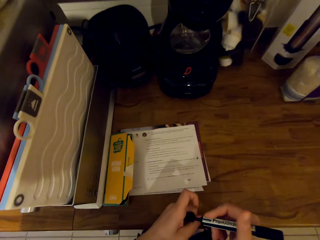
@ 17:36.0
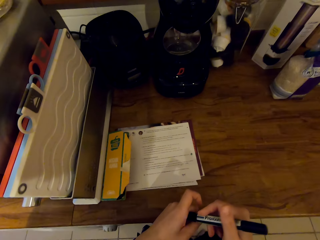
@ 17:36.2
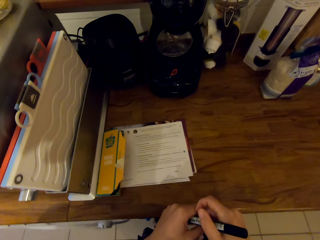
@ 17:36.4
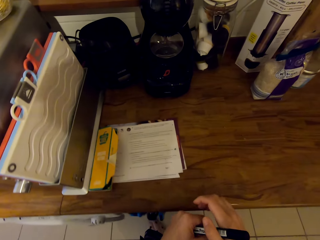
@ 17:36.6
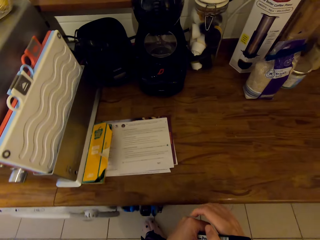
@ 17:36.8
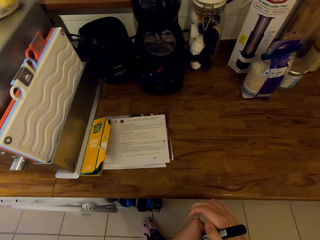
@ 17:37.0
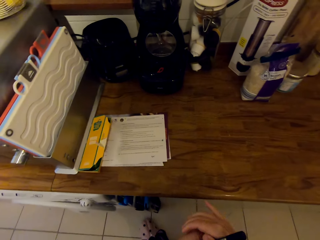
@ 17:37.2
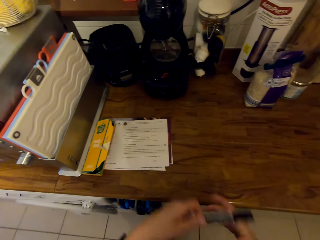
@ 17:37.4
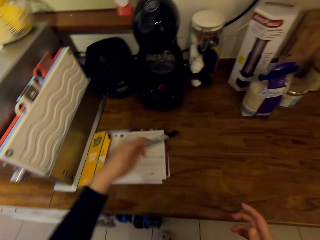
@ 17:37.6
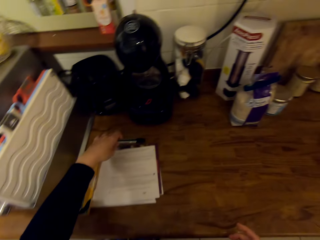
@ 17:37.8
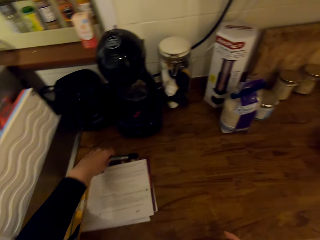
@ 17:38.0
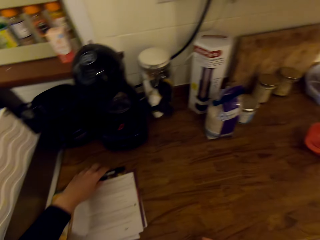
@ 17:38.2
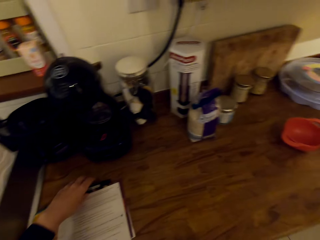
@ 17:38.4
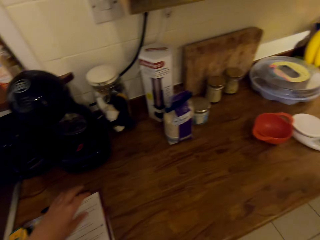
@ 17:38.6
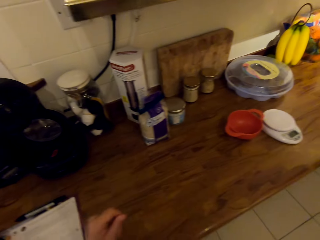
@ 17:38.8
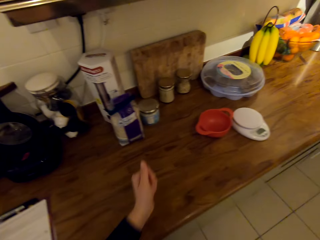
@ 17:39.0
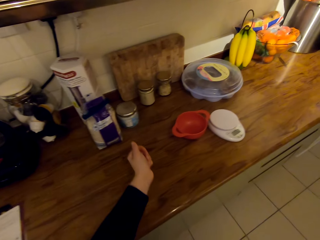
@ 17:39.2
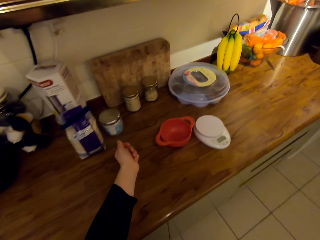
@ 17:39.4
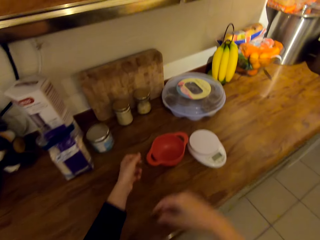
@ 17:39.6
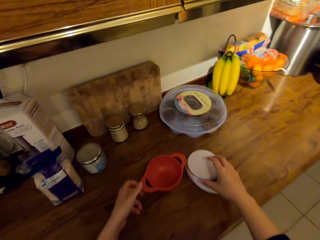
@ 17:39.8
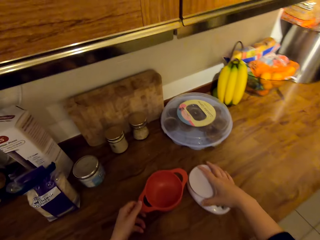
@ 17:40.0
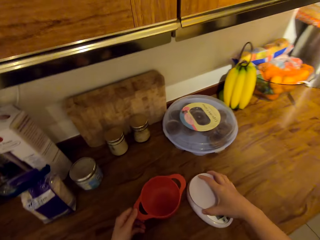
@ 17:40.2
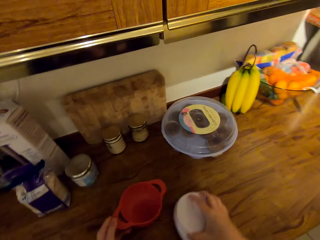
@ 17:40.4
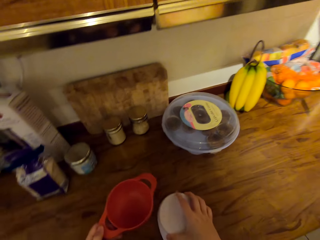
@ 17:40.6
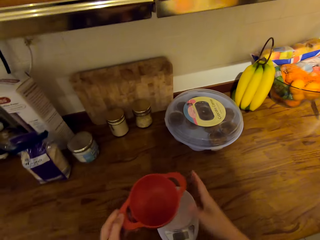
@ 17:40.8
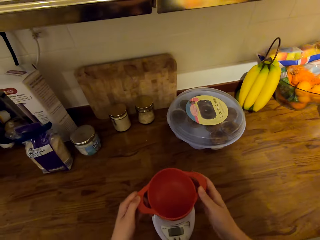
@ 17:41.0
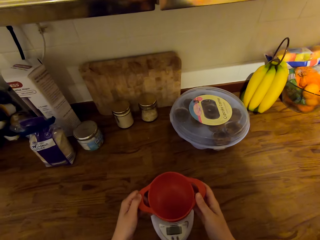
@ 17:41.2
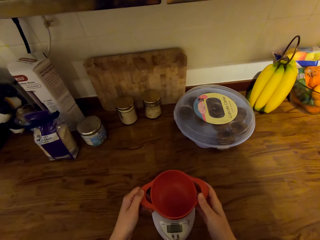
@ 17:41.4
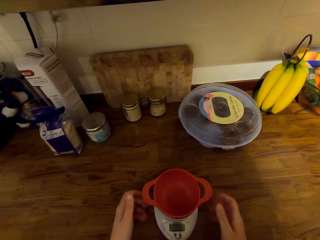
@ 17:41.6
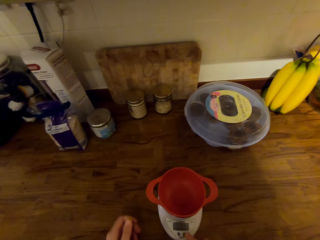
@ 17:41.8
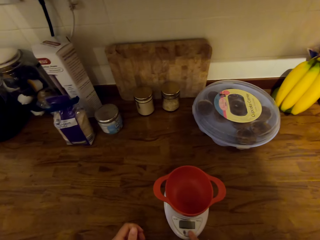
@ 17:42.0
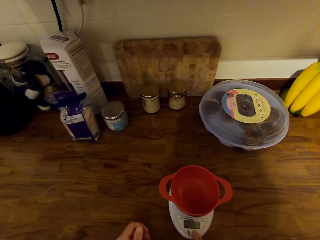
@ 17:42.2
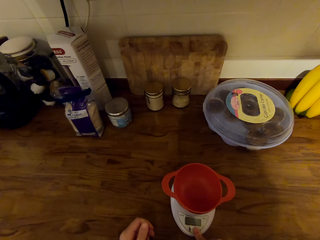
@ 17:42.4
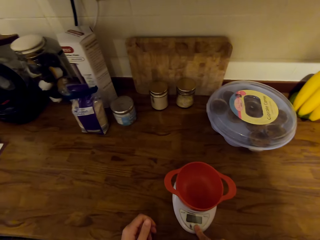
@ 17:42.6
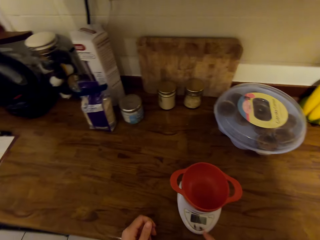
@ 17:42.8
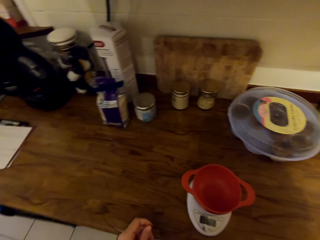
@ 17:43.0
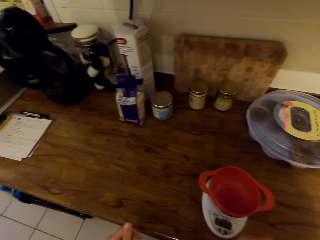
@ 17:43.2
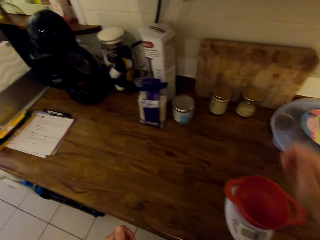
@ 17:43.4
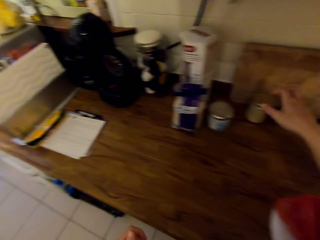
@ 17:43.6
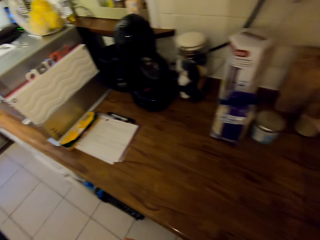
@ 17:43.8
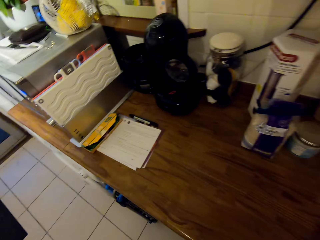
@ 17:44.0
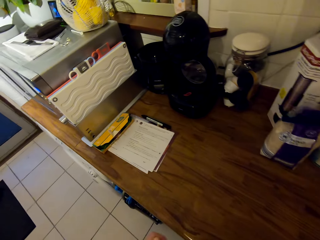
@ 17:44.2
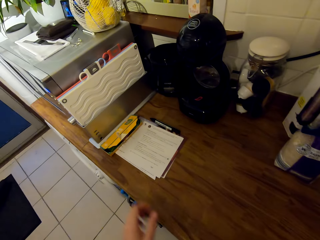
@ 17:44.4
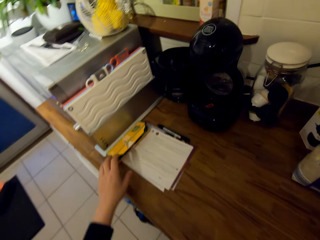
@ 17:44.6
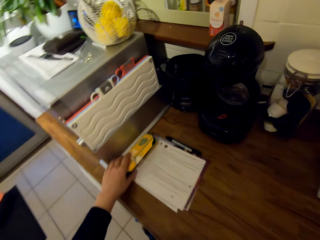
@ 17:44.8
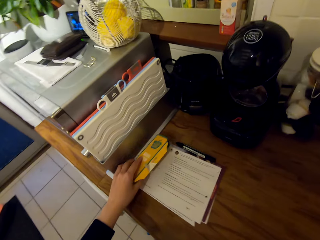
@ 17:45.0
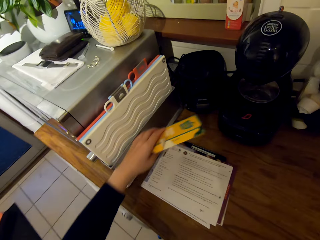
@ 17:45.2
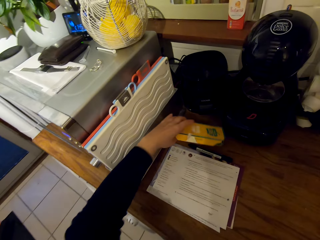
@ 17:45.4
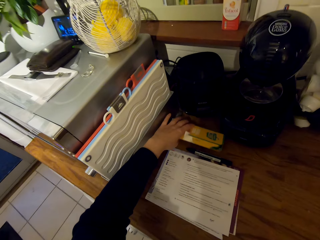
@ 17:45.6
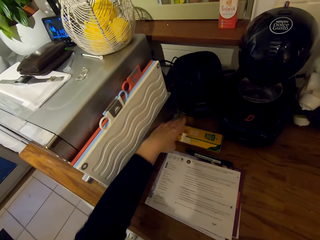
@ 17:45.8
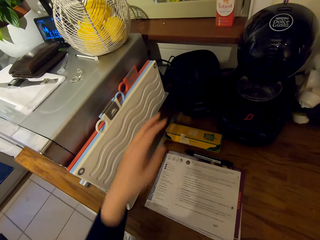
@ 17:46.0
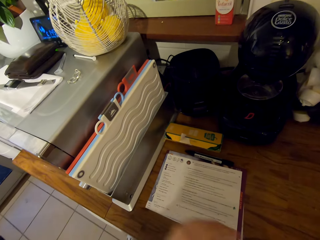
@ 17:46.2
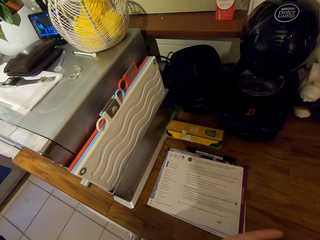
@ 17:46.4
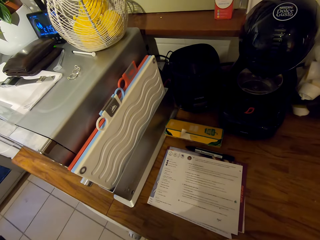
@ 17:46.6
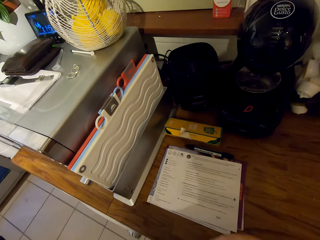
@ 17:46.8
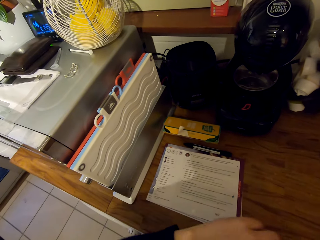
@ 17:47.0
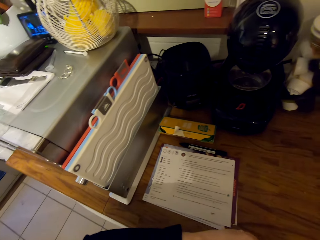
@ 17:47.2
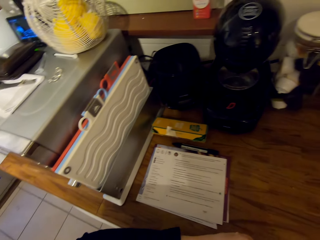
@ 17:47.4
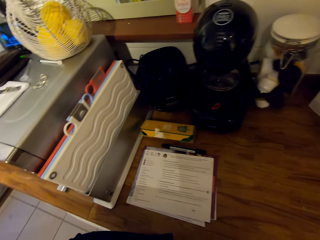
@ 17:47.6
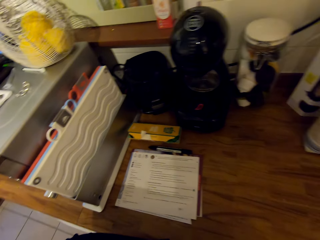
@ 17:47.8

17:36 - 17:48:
The camera wearer closes the pen. They place the pen on the counter. They turn around the kitchen. They pull on the sweater's sleeve. They move the weighing scale. They pick up the measuring cup. They place the measuring cup on the weighing scale. They operate the weighing scale. They pick up the jar. They turn around the kitchen. They move the box towards the wall. They place the box of food color on the counter. They read the sheet of paper.

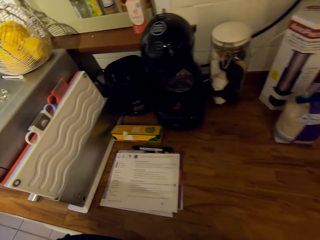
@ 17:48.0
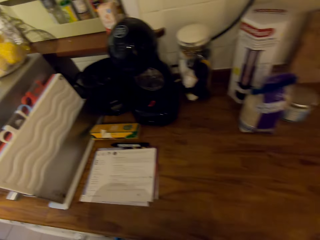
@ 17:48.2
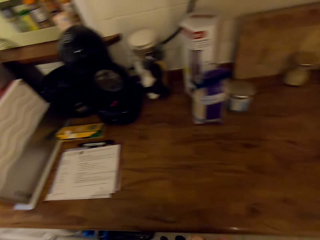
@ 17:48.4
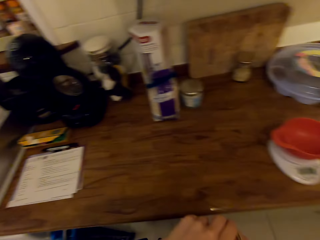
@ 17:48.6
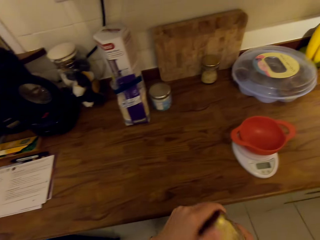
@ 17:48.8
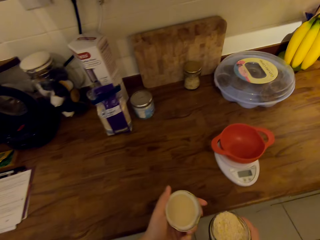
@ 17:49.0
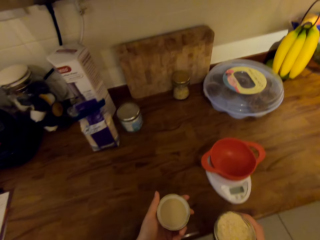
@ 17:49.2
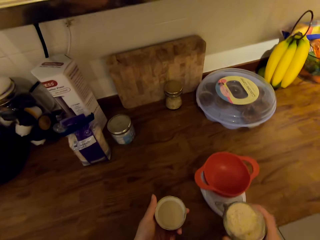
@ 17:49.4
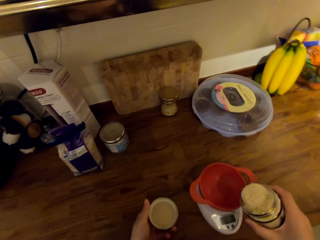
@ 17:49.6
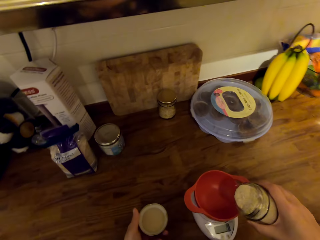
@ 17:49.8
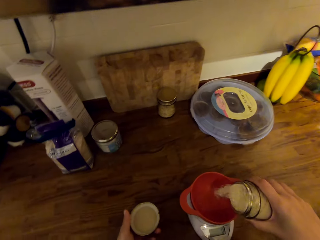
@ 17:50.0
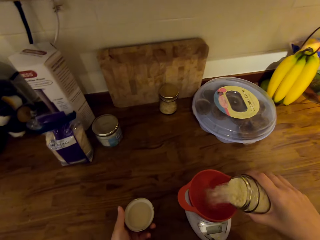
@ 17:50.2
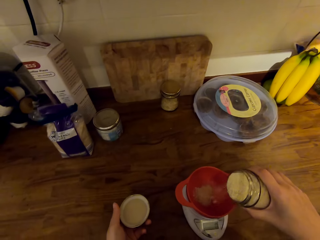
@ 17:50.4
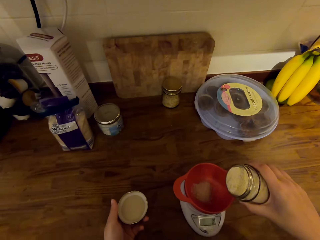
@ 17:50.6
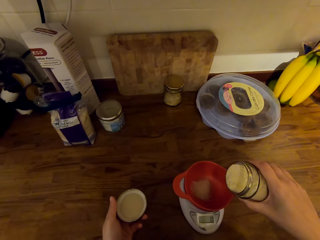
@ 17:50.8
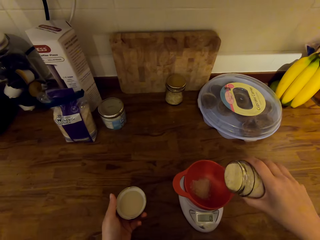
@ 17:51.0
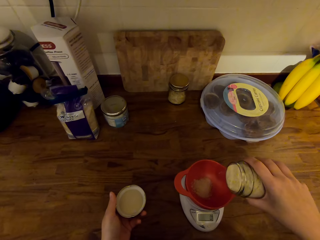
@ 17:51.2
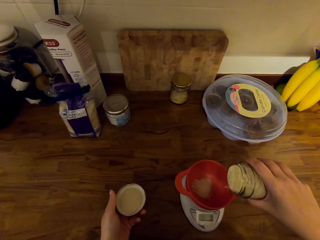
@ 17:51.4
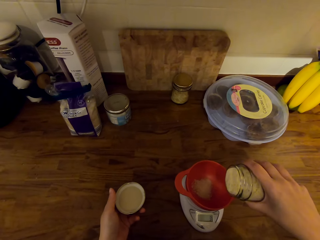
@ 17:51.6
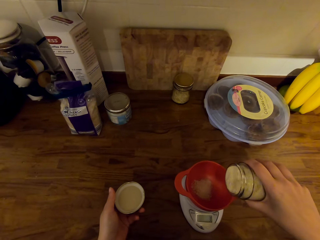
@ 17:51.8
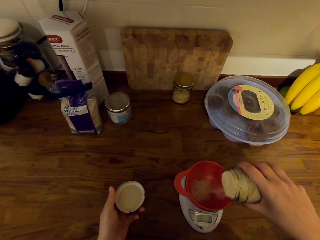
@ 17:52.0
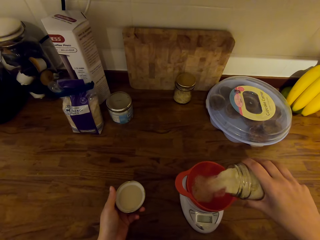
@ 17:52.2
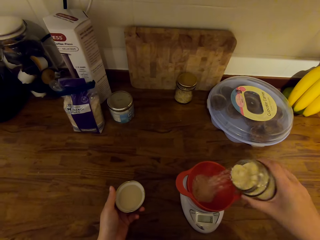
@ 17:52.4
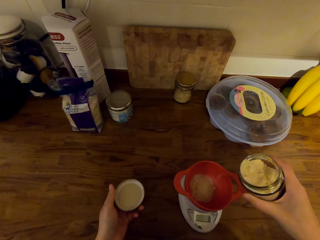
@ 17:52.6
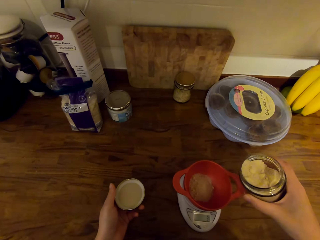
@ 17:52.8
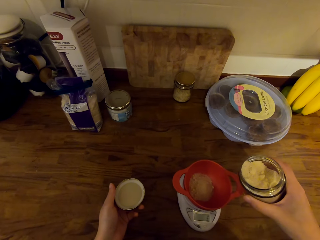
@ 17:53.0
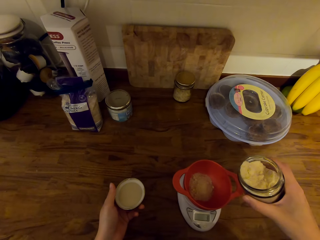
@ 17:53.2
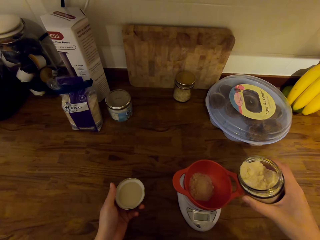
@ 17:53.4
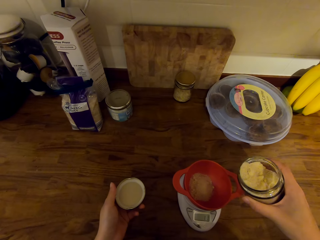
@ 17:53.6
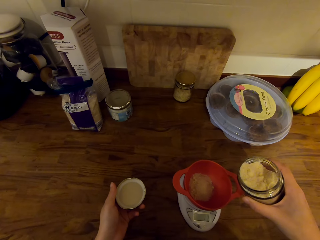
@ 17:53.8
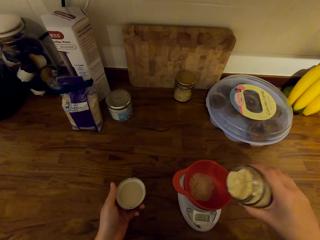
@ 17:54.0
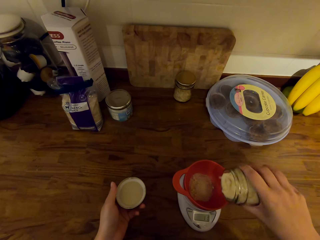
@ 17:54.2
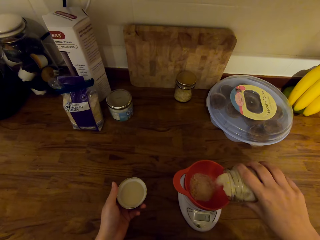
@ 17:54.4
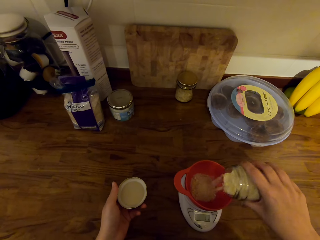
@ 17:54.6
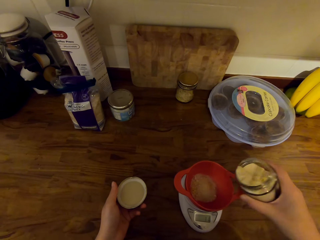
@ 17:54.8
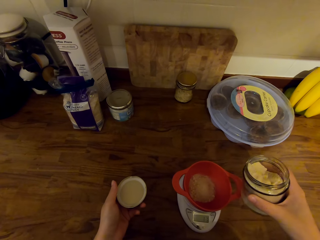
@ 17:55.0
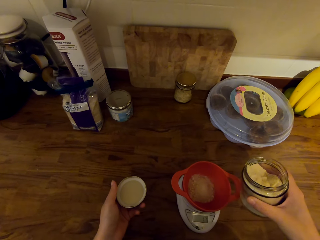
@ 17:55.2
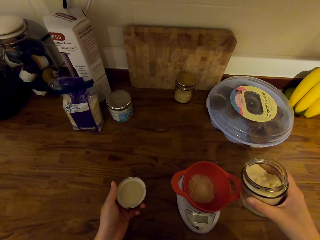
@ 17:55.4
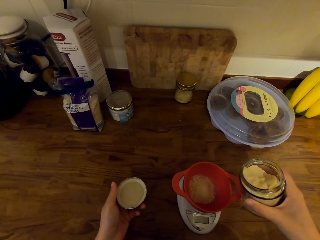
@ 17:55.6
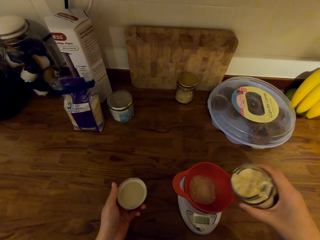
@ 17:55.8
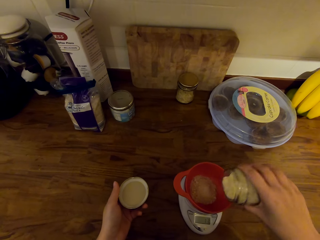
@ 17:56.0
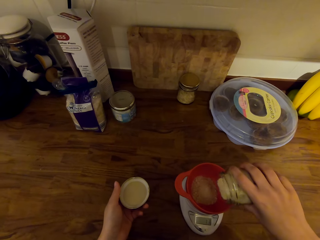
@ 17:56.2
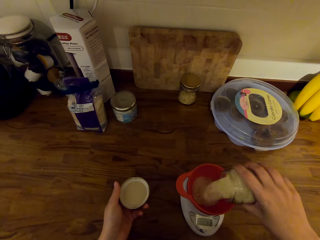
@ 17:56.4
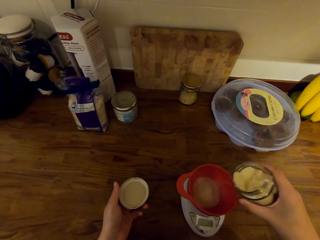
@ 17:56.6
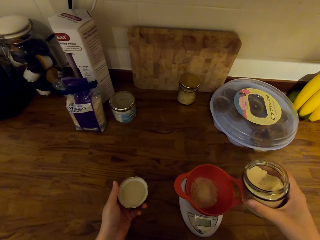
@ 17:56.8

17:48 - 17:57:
The camera wearer turns around the kitchen. They move around the kitchen. They sprinkle the powder on the measuring cup.
